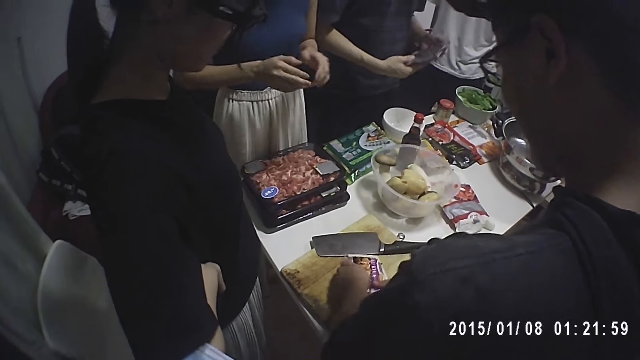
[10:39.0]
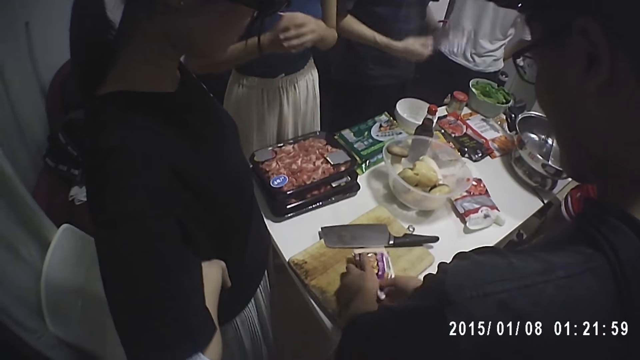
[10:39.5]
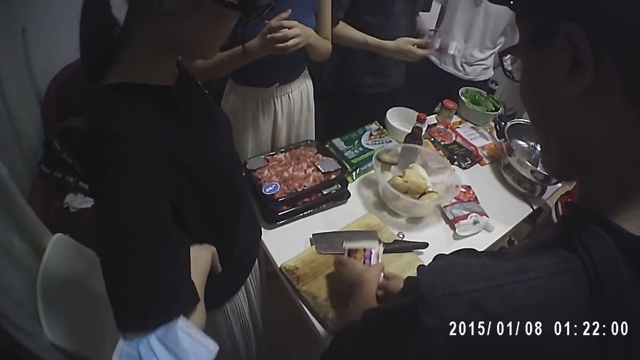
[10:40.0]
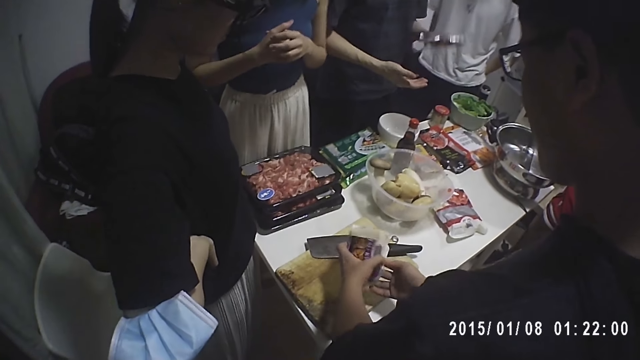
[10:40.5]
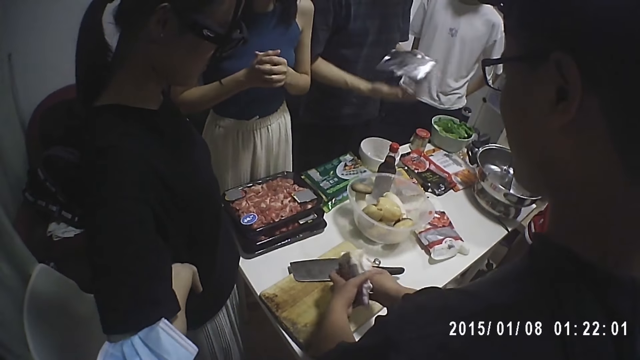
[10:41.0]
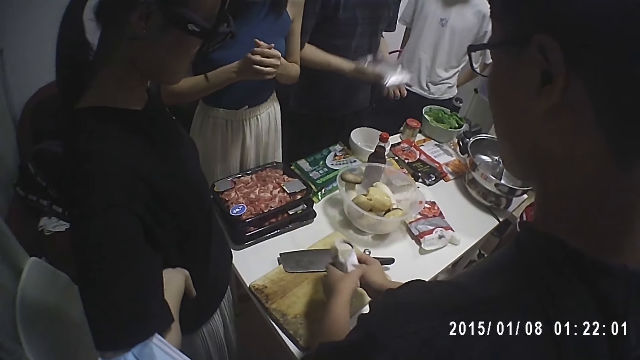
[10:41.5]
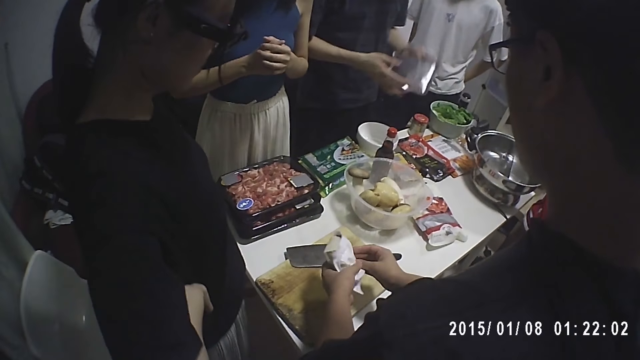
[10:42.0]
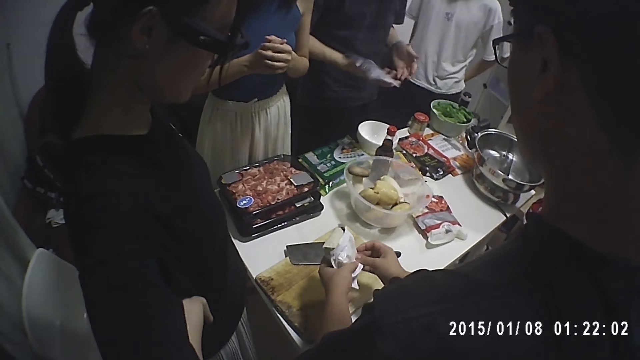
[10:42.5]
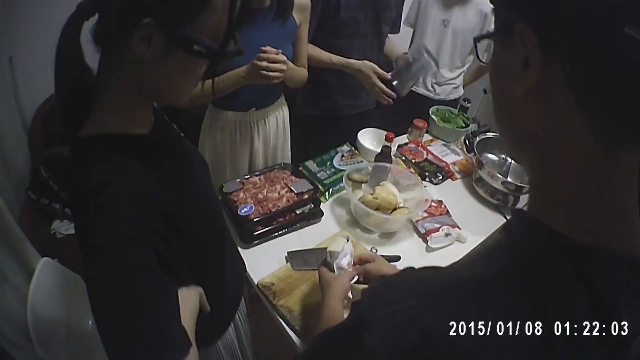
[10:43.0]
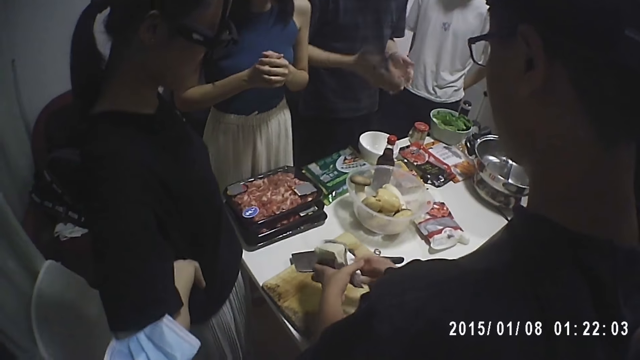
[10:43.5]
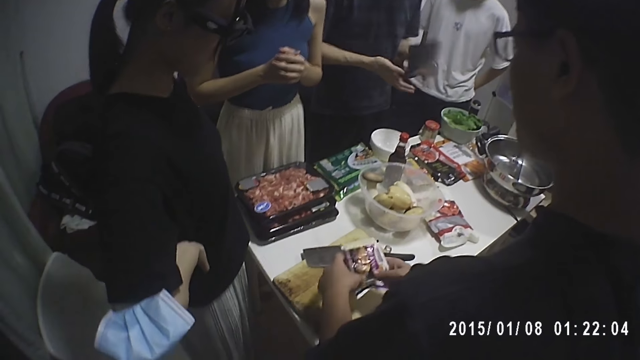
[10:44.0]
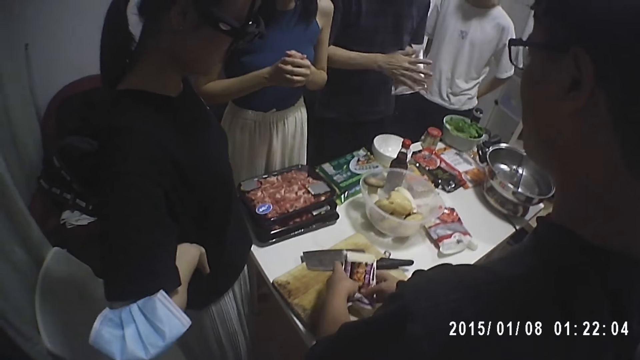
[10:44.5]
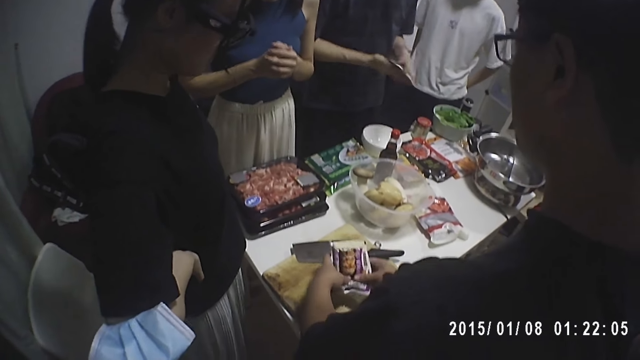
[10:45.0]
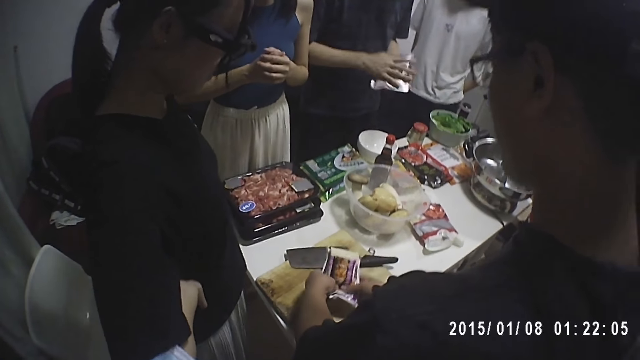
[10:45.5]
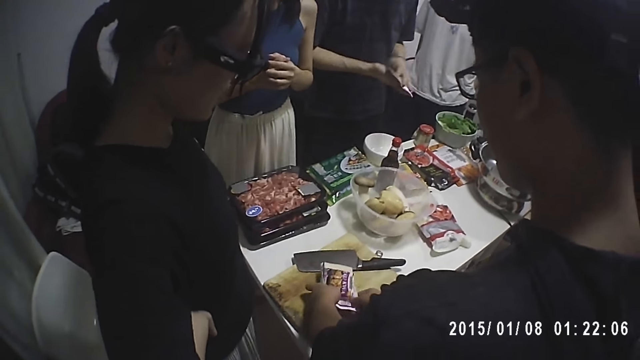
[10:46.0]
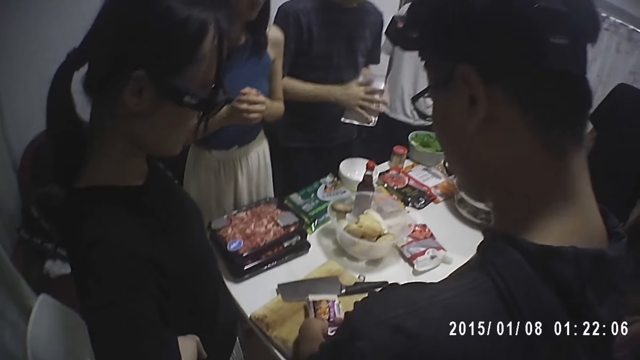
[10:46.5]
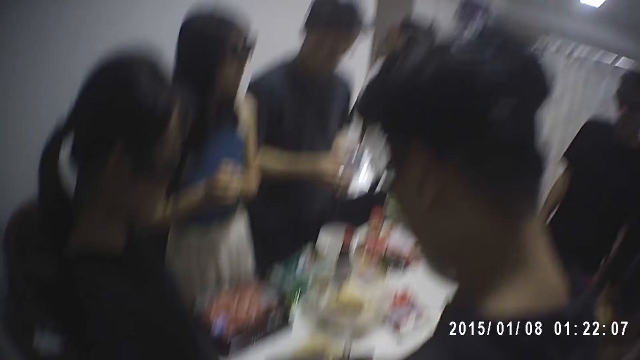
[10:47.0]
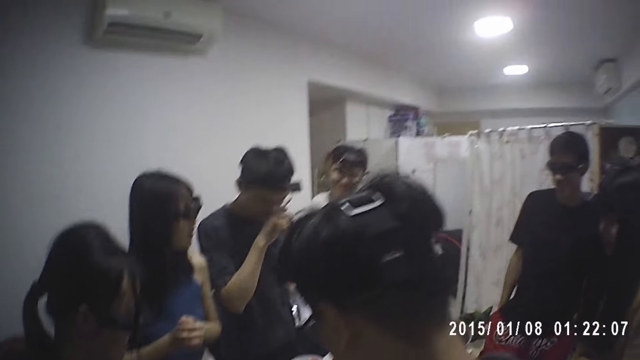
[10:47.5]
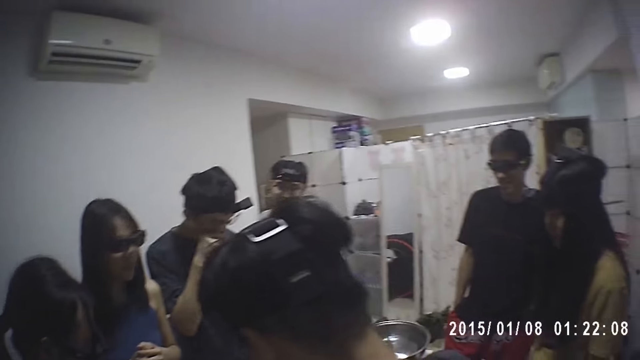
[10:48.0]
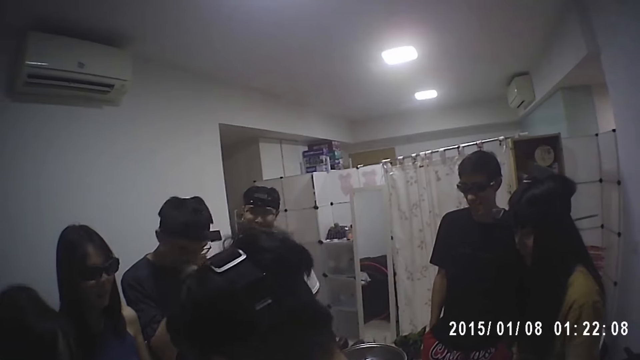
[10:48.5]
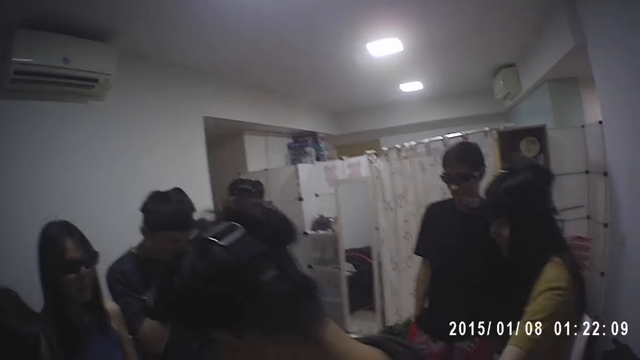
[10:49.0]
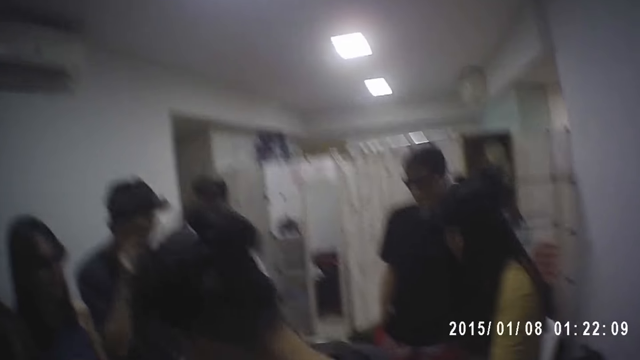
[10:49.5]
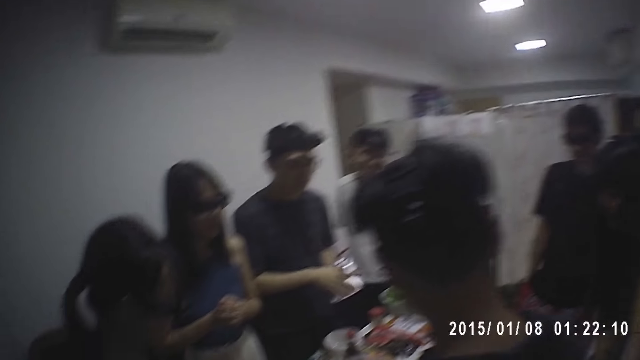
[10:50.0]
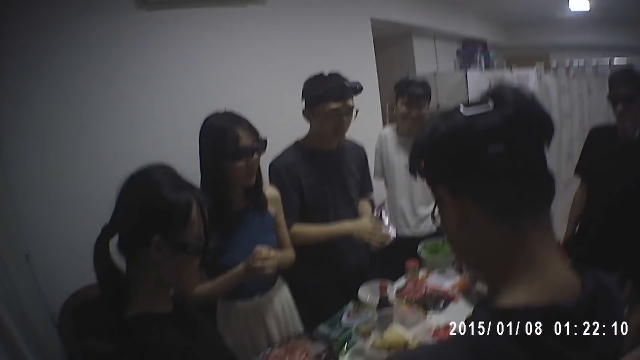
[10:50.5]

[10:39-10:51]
A person folds her hands. Another person bounces the packet of ingredient in his hand. The first person folds her hands. The second person touches his face.

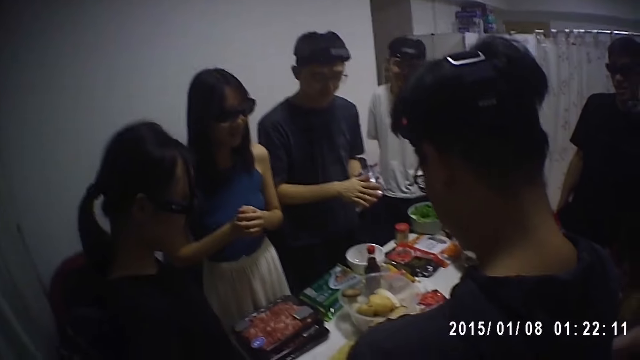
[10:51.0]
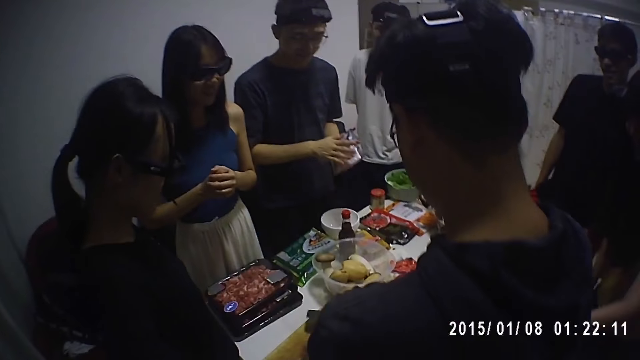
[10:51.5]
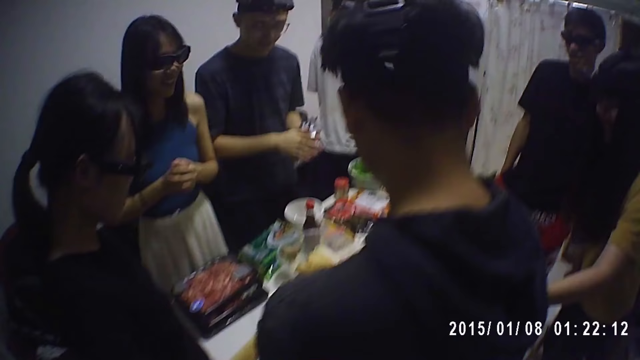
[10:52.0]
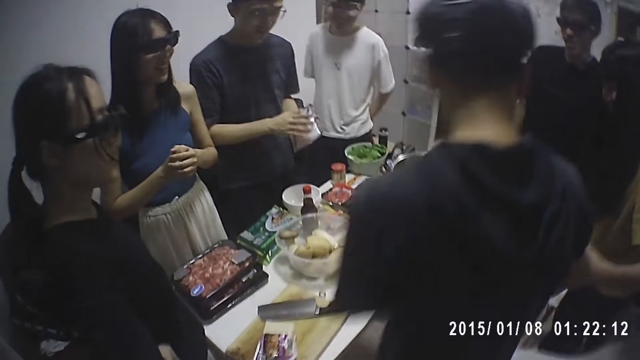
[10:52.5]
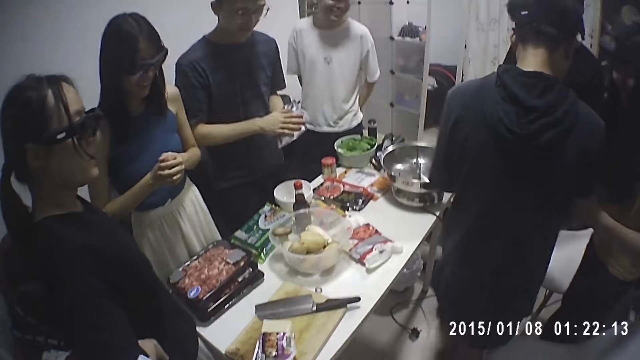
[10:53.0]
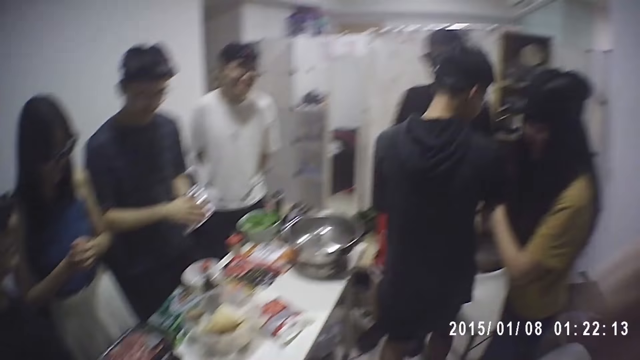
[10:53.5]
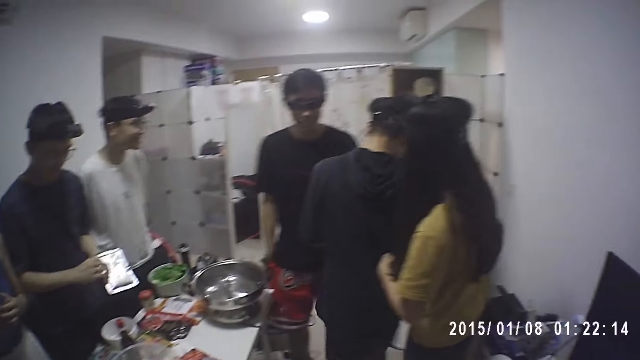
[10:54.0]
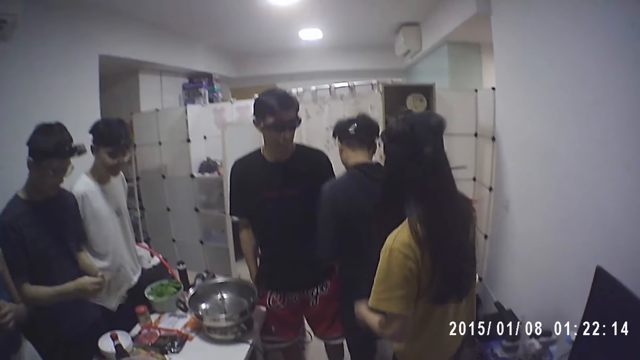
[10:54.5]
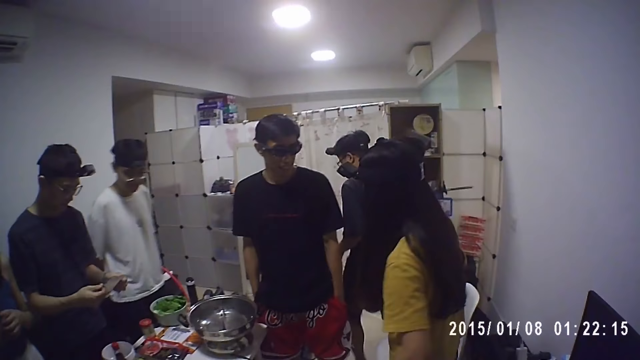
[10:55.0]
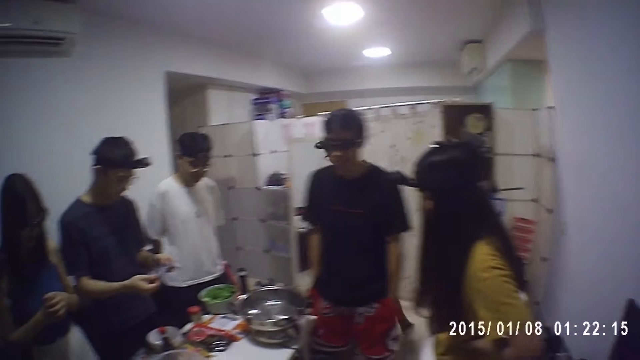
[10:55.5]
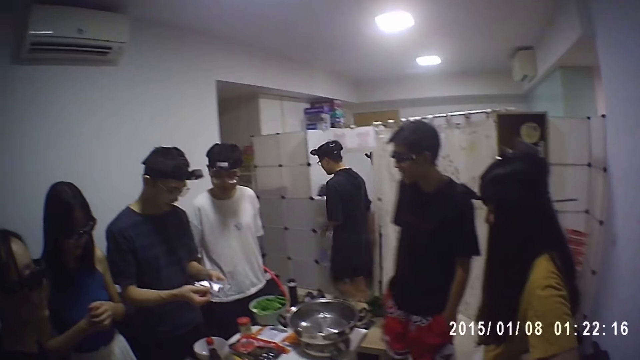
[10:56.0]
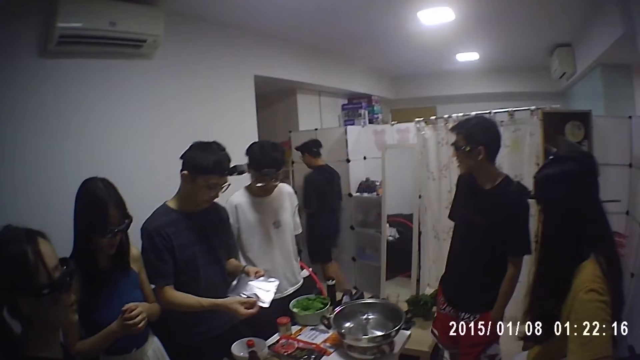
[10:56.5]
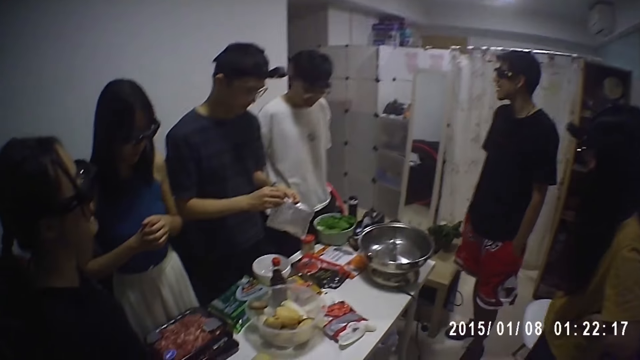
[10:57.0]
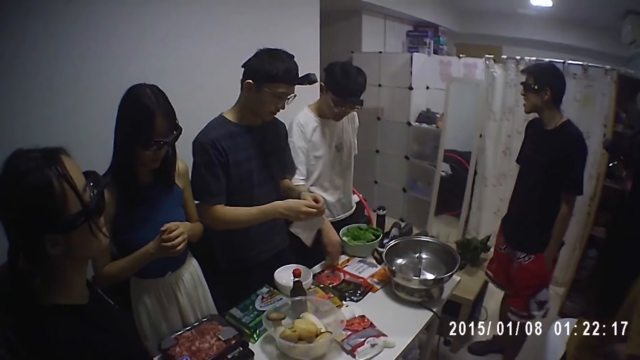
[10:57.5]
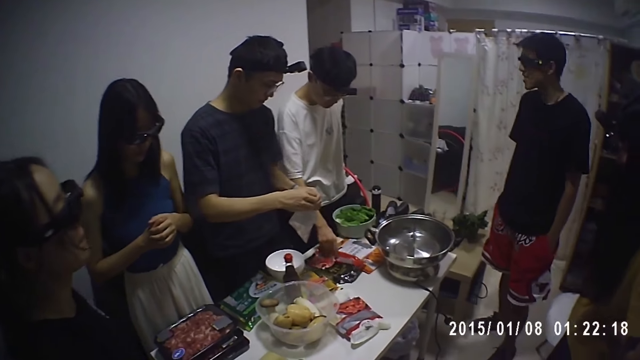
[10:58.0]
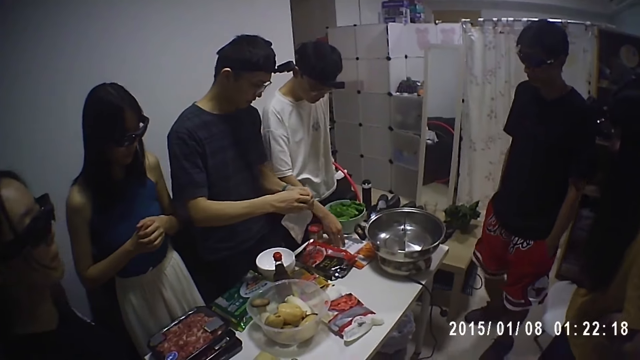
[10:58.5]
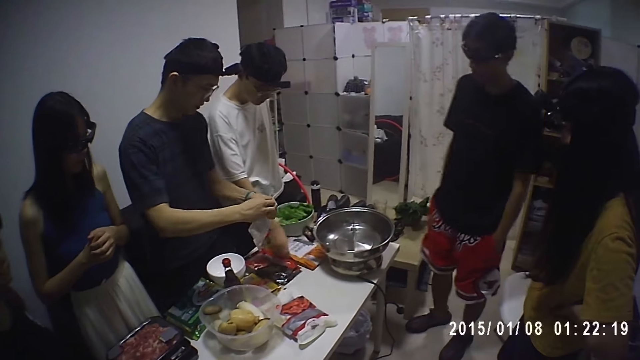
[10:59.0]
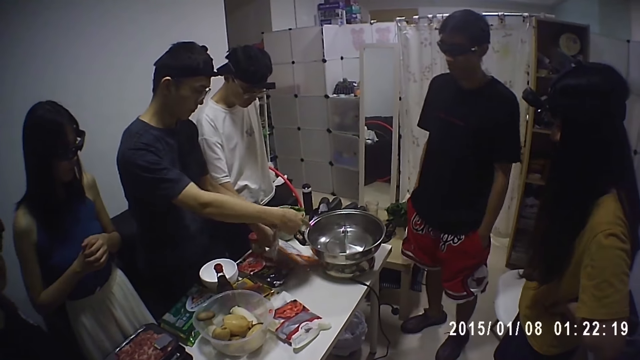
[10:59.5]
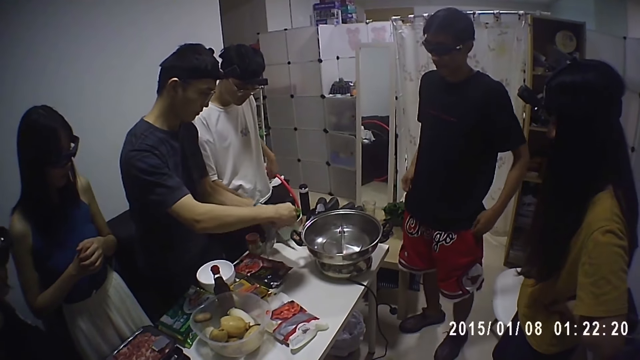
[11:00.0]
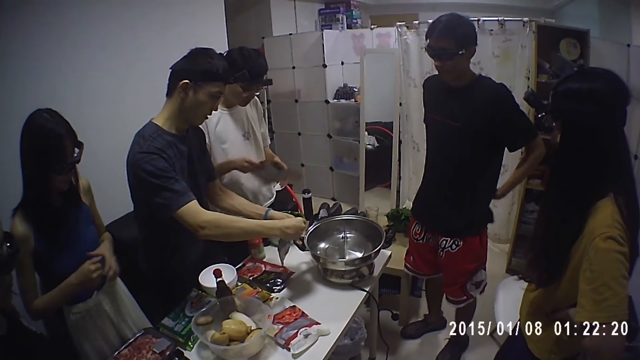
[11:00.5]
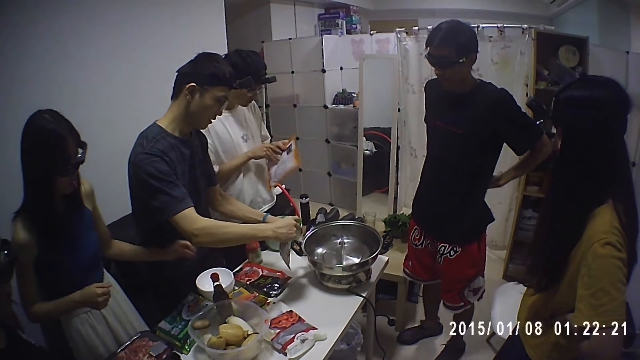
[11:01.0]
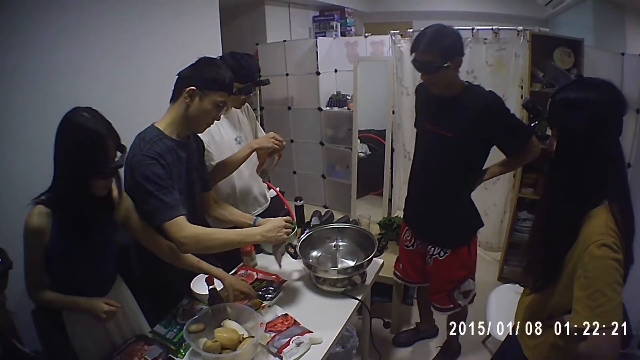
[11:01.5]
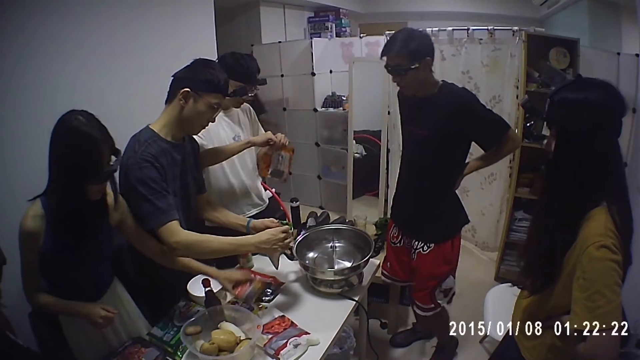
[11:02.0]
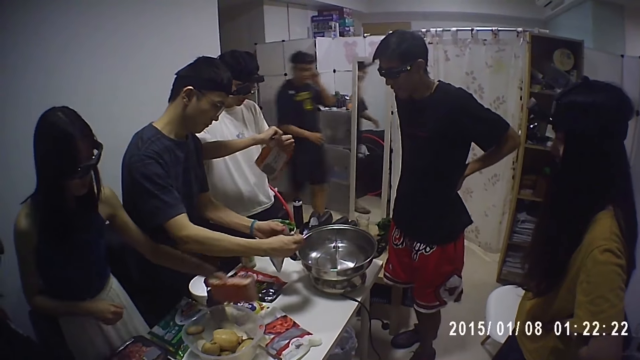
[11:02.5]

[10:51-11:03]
A person walks in the room. Another person opens a packet of ingredient. A man picks up a pack or packet of ingredient from the table. A woman picks up a packet of sausages from the table. The man opens the packet of ingredient.
